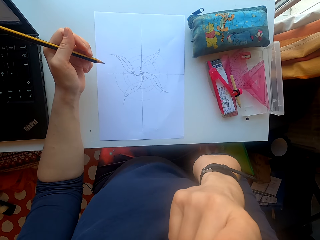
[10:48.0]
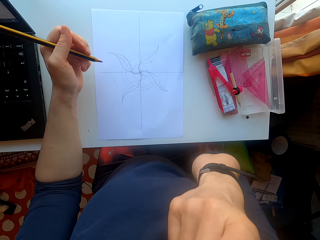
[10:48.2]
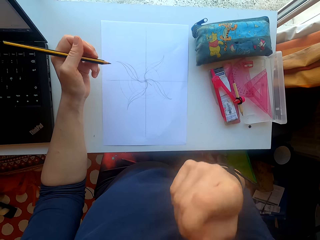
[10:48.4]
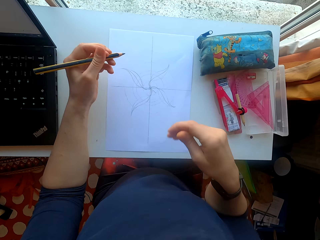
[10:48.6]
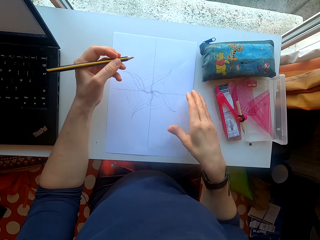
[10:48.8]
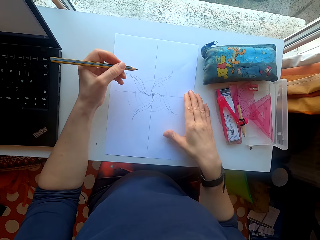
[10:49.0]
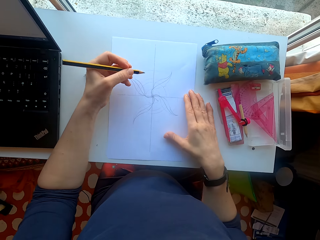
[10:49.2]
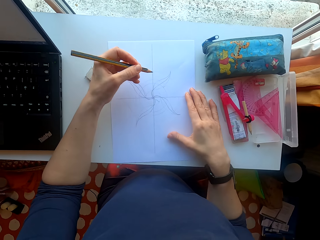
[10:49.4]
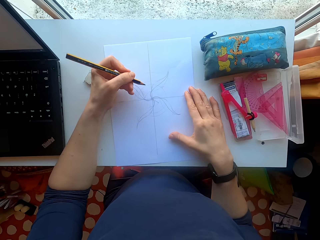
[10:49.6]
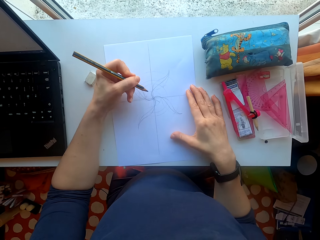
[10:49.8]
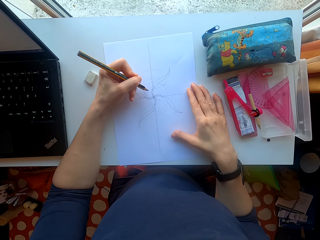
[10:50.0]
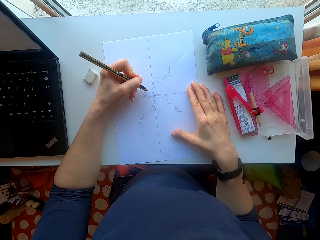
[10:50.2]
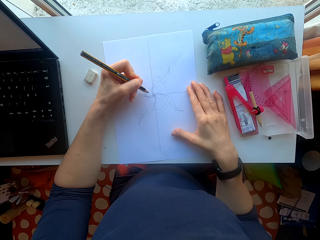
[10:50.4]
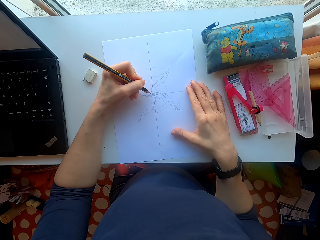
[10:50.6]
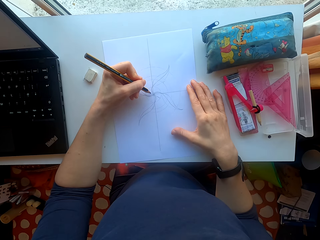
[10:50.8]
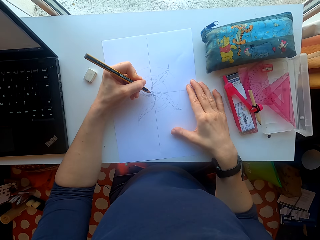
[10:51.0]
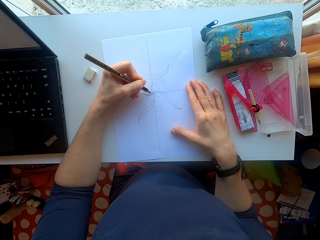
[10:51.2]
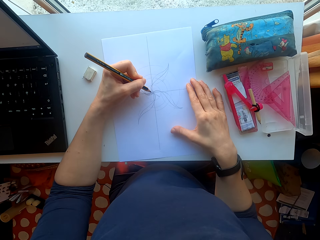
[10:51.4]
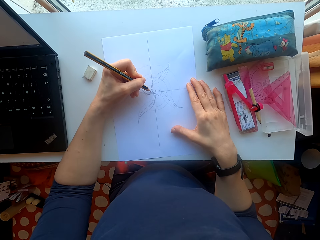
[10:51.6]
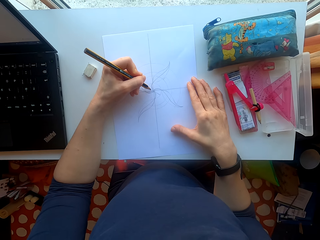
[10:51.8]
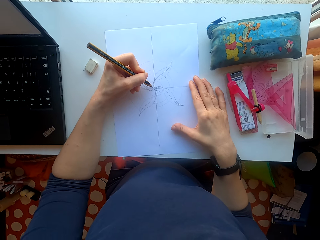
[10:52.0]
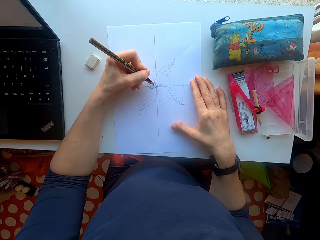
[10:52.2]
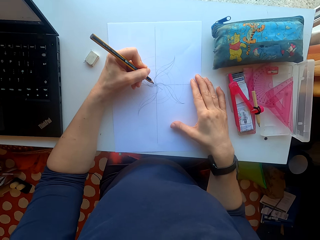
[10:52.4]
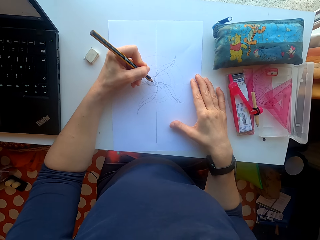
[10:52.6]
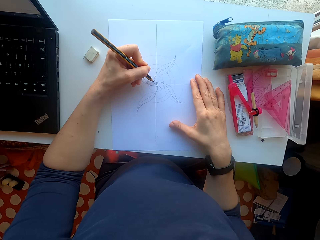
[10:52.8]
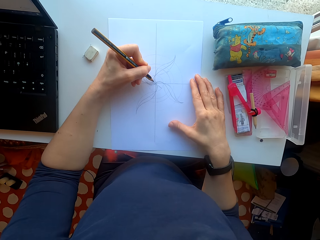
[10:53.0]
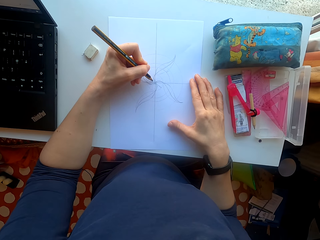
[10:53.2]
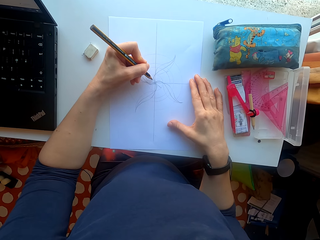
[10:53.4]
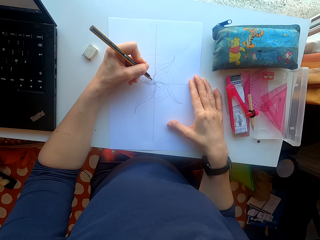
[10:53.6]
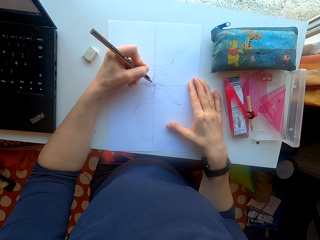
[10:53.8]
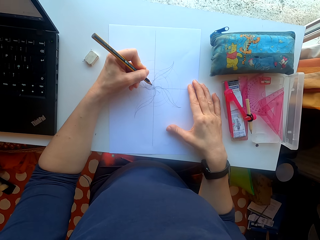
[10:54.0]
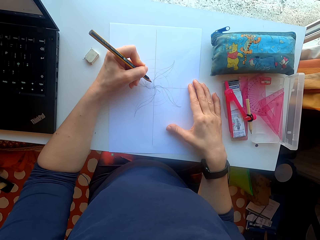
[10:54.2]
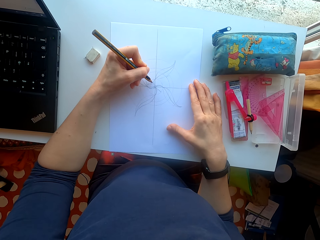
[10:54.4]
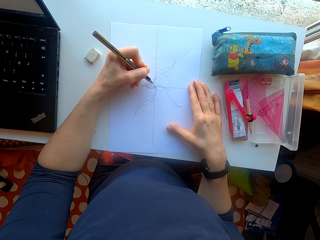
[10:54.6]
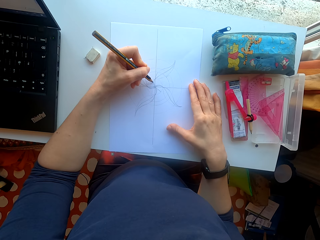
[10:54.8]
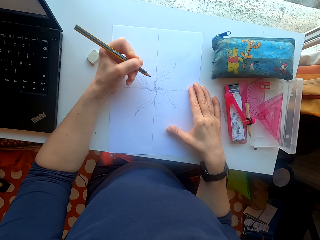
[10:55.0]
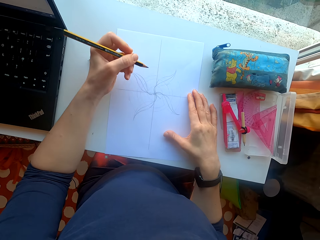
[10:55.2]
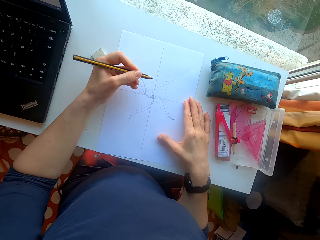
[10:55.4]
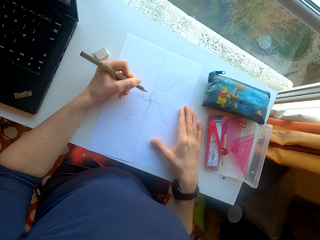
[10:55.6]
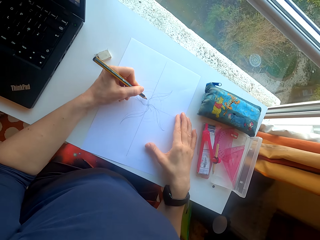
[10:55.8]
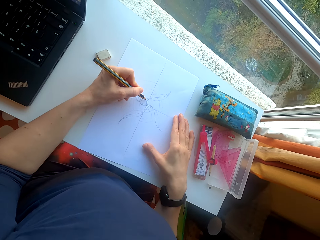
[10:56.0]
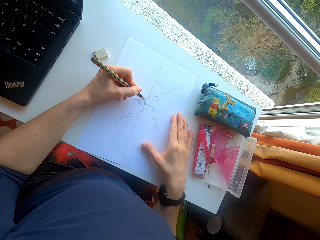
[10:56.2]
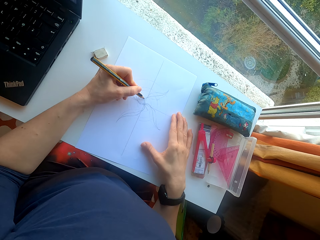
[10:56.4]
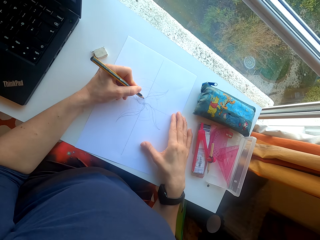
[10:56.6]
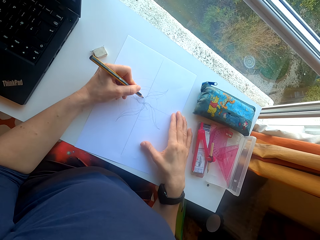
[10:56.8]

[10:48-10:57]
The camera wearer touches something. They draw with the pencil.

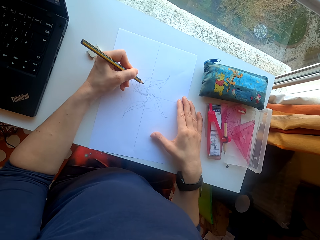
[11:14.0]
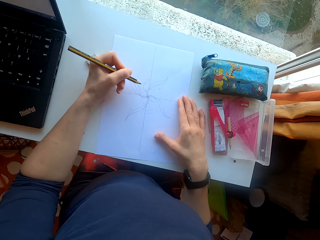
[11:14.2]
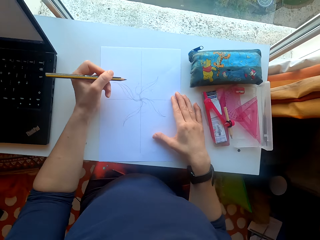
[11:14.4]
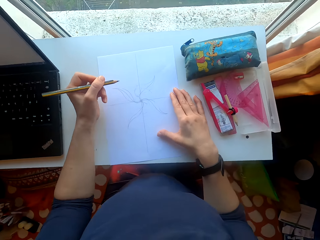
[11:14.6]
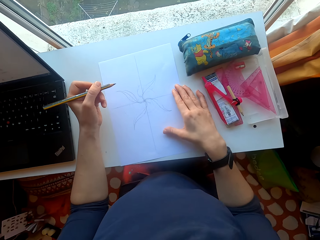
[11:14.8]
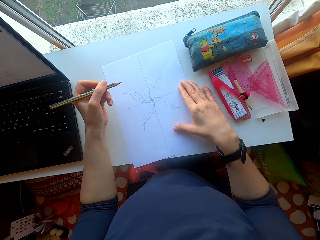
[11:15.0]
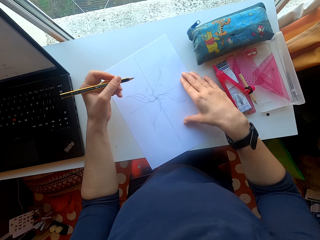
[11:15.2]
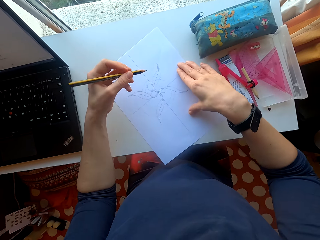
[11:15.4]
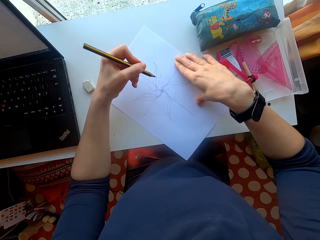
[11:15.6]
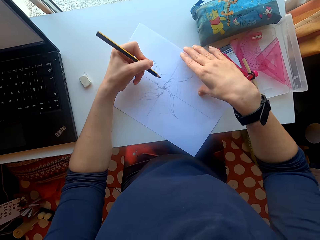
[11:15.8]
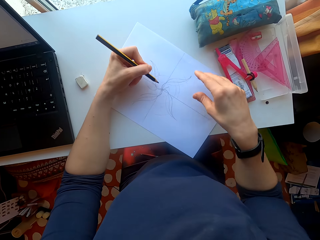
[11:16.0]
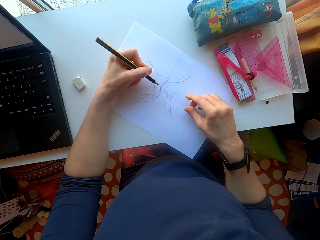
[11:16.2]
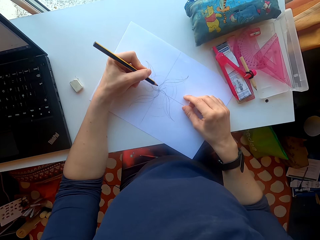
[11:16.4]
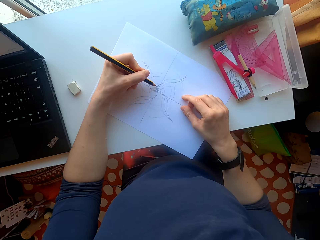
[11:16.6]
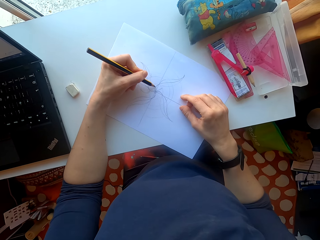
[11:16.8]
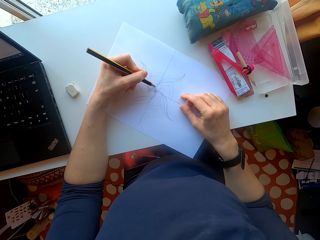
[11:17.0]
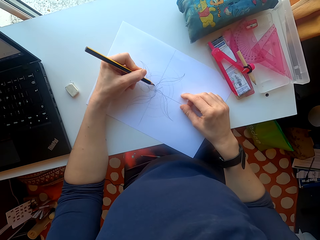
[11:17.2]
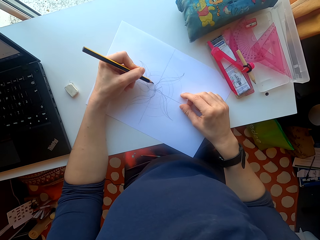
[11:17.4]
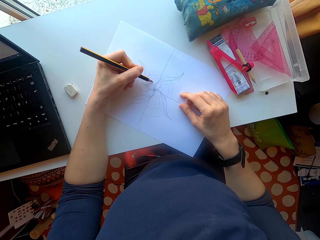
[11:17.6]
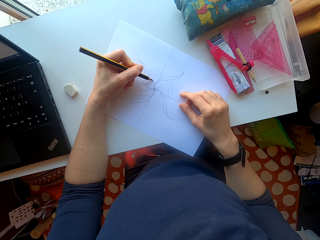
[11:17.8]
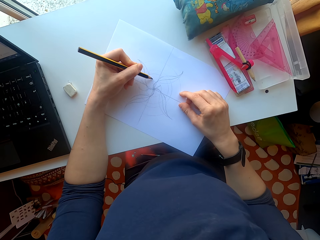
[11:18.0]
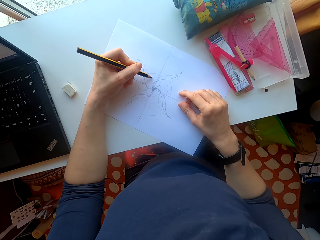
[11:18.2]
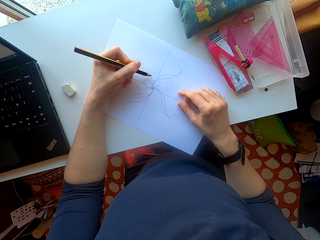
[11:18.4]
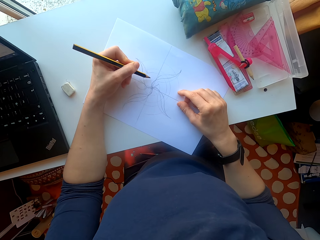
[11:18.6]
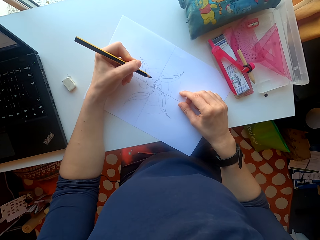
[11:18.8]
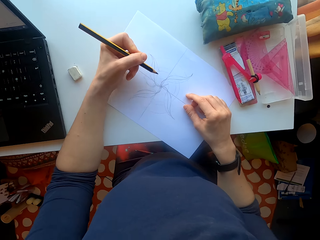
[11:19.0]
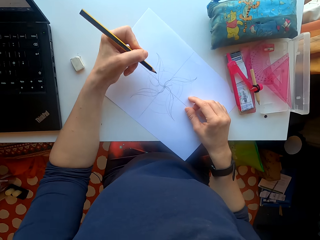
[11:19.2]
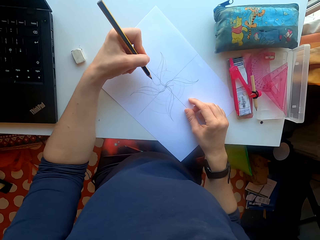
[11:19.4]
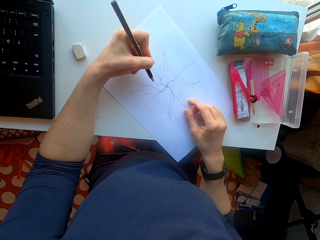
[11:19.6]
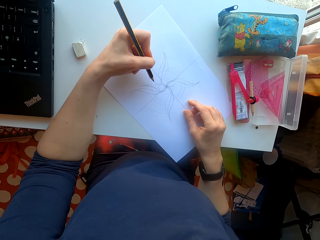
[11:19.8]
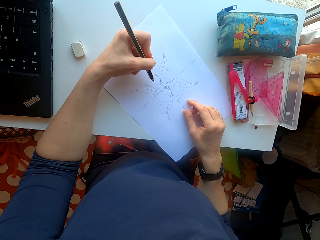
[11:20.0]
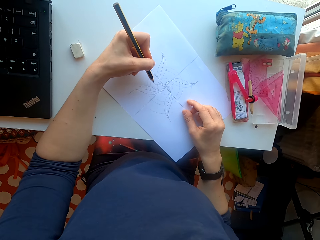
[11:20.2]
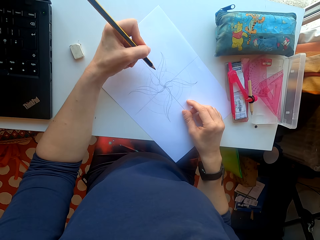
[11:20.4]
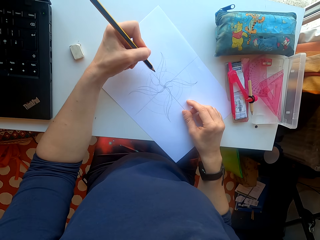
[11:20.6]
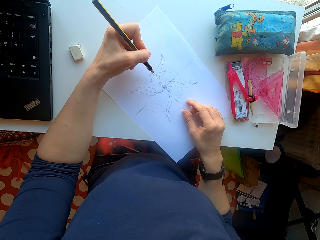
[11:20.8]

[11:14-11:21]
The camera wearer turns the paper. They draw on the paper.

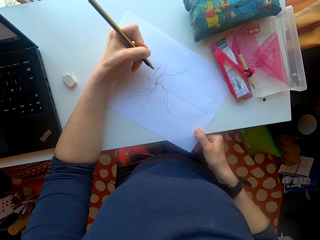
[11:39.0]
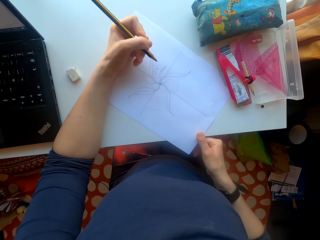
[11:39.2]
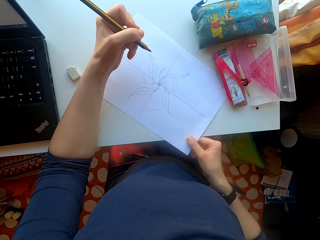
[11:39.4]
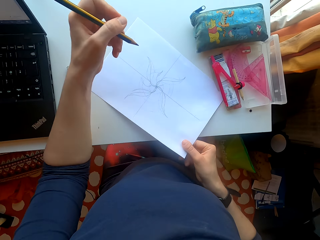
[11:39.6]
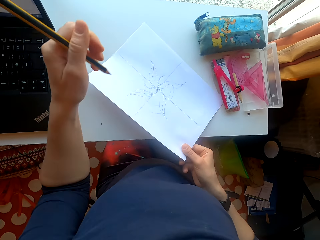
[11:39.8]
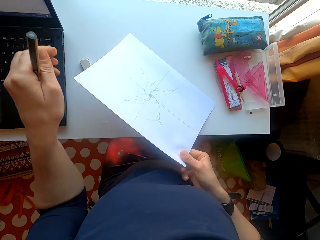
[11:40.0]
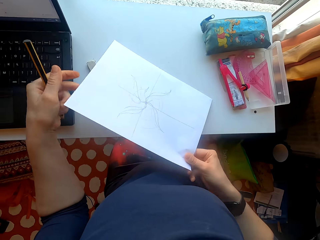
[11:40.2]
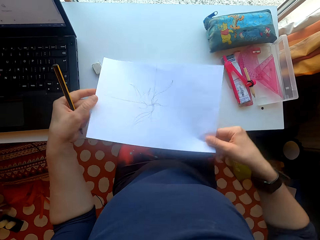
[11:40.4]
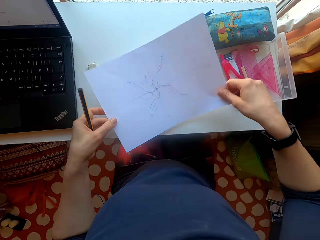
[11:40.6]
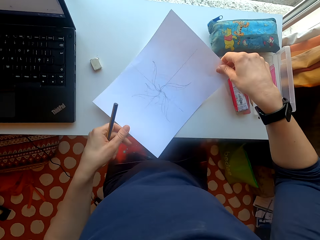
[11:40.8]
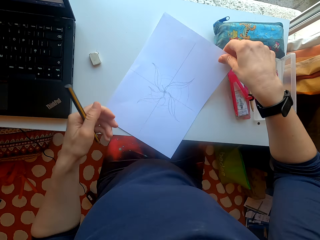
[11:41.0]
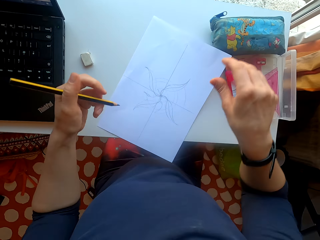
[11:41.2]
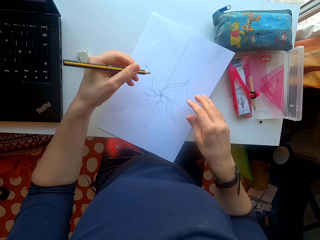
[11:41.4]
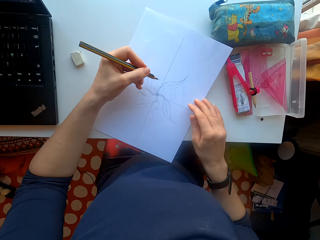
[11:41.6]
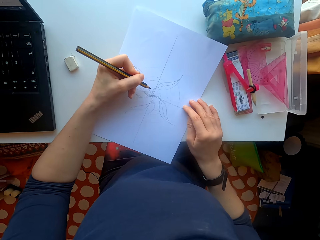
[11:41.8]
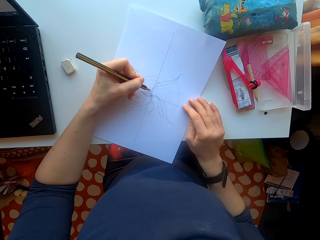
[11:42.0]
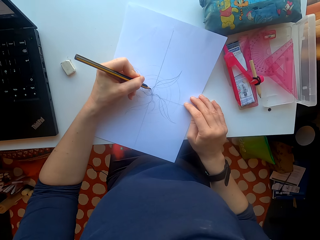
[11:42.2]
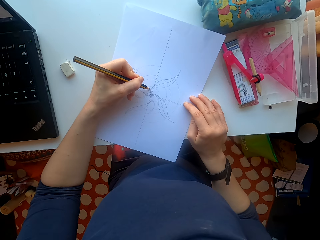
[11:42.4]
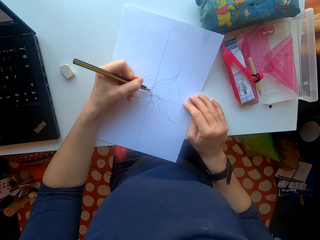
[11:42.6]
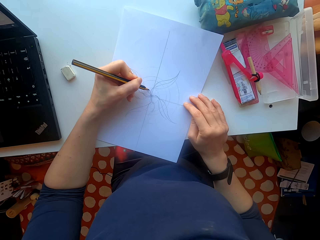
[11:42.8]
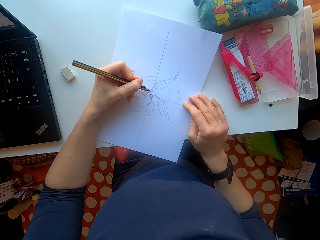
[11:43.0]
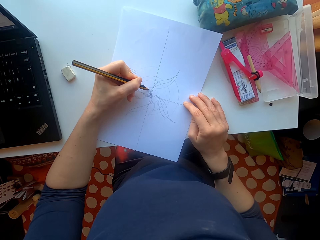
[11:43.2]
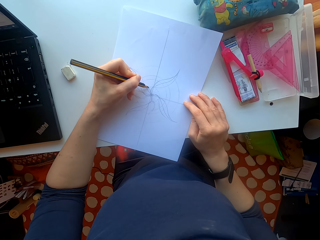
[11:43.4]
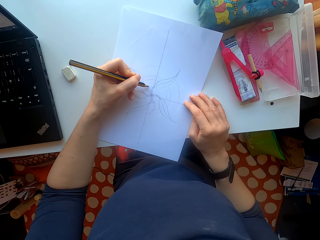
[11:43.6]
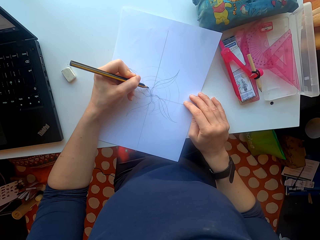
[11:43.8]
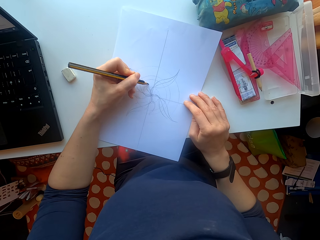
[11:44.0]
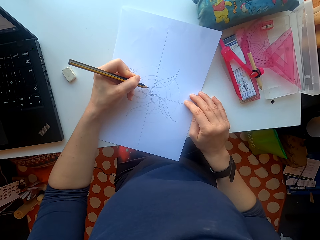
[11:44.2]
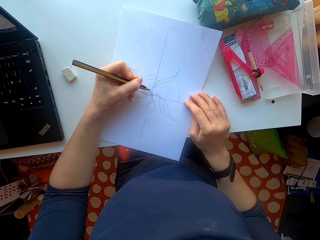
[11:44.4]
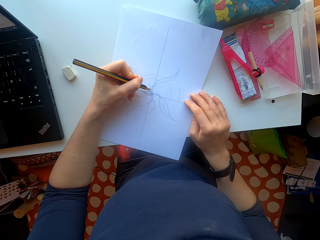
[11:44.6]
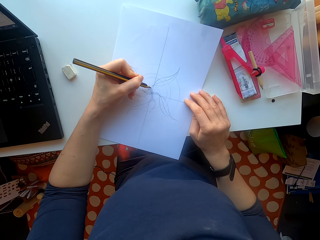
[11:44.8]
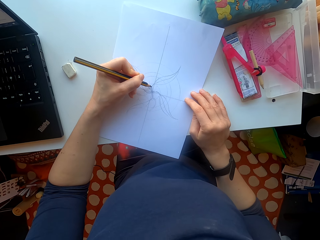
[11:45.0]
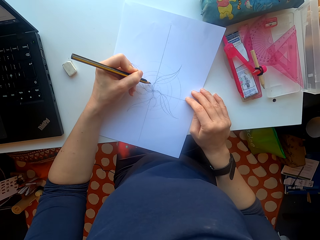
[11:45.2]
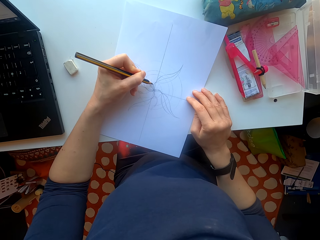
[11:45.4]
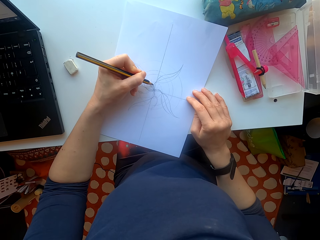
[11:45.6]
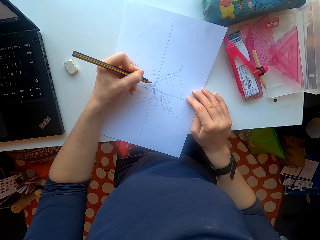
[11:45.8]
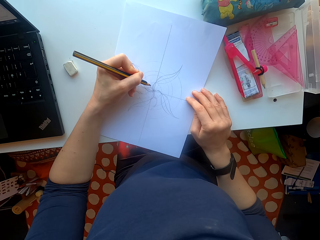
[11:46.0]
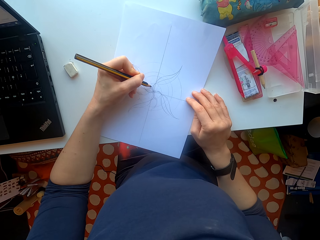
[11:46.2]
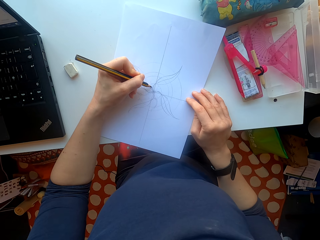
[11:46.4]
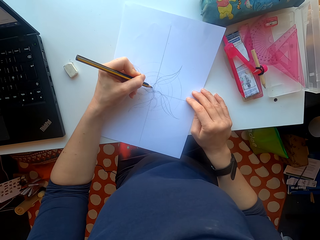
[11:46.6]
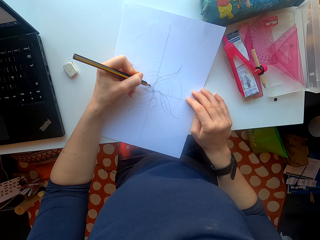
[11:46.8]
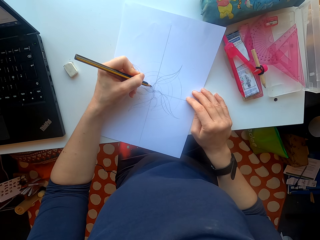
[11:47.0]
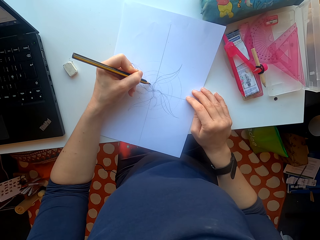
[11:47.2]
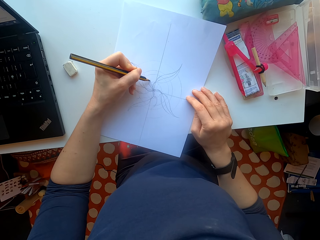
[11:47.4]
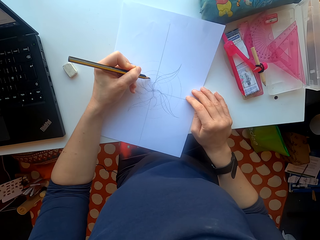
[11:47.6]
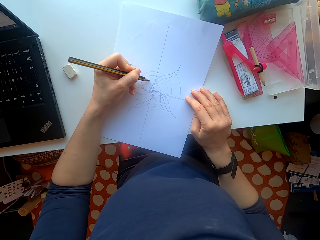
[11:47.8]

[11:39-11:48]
The camera wearer picks up the paper. They turn the paper on the table. They draw on the paper.
